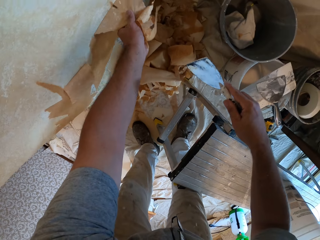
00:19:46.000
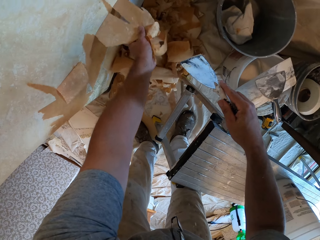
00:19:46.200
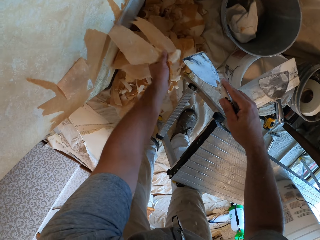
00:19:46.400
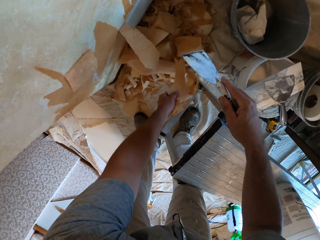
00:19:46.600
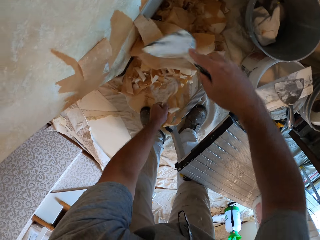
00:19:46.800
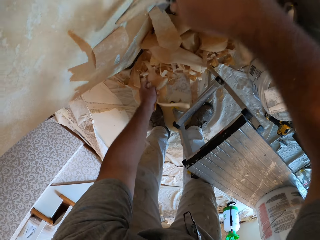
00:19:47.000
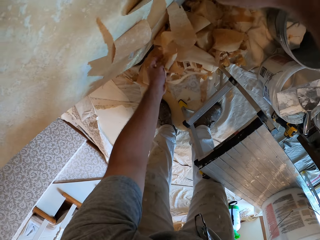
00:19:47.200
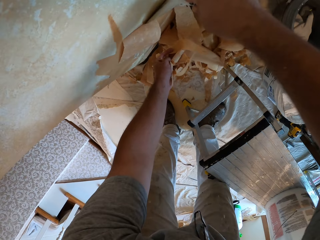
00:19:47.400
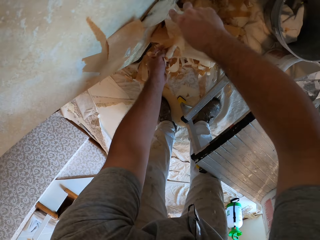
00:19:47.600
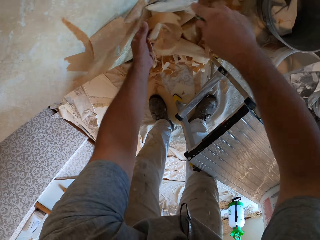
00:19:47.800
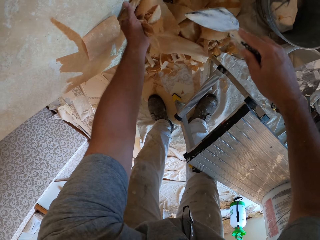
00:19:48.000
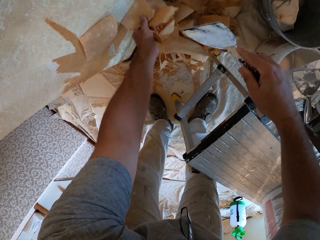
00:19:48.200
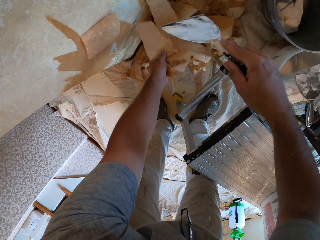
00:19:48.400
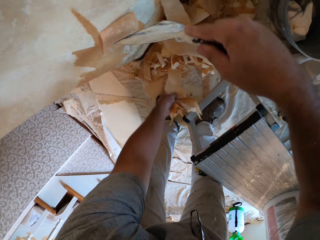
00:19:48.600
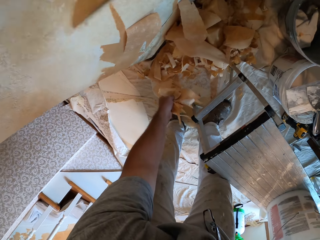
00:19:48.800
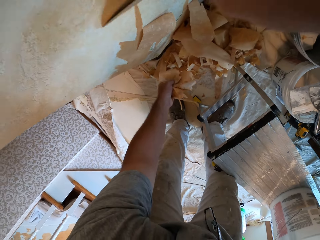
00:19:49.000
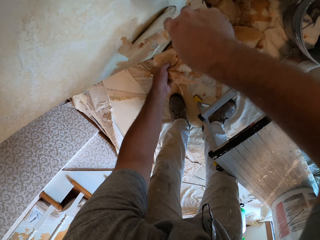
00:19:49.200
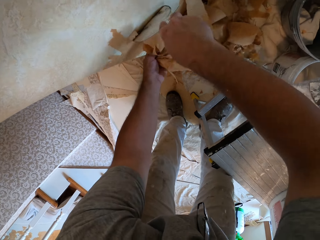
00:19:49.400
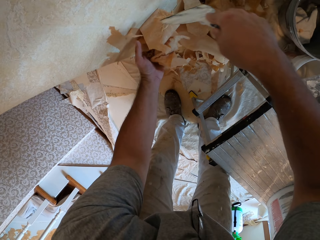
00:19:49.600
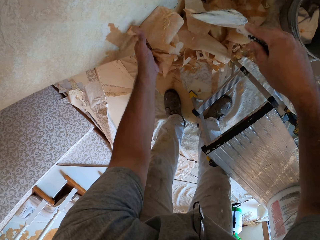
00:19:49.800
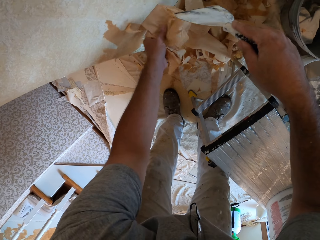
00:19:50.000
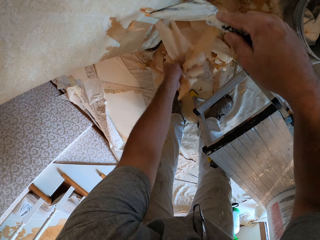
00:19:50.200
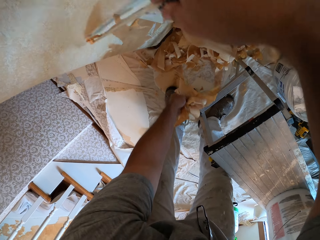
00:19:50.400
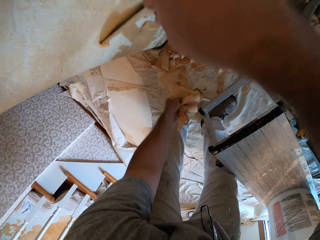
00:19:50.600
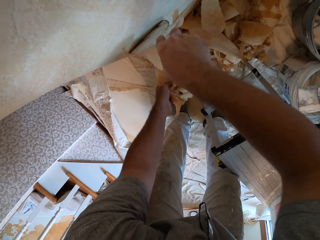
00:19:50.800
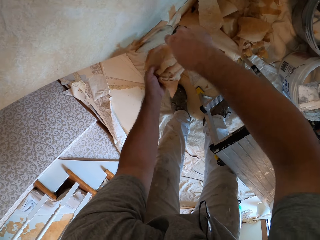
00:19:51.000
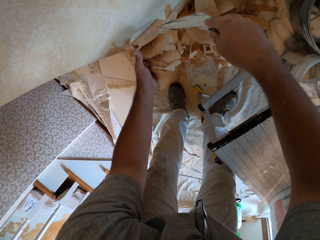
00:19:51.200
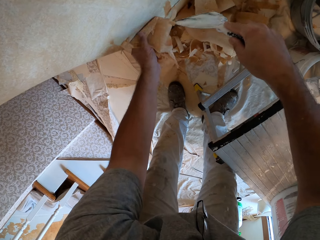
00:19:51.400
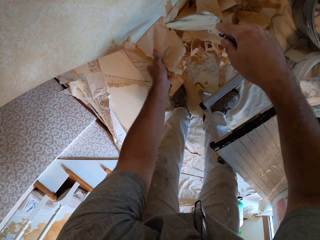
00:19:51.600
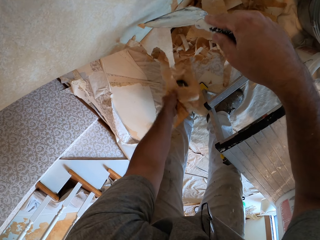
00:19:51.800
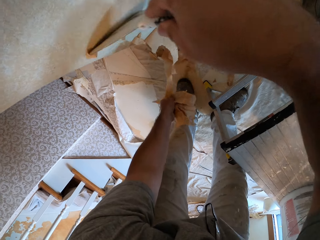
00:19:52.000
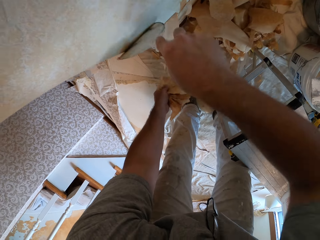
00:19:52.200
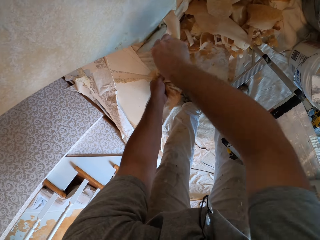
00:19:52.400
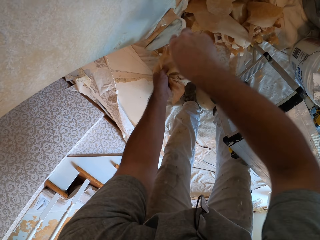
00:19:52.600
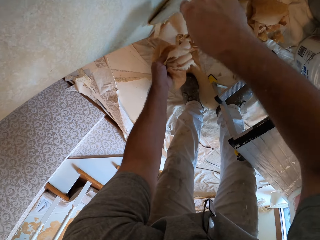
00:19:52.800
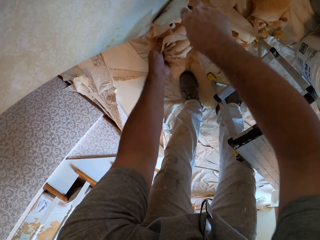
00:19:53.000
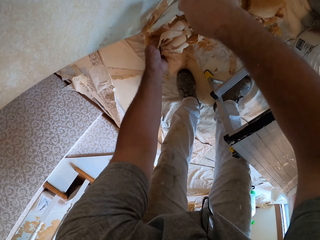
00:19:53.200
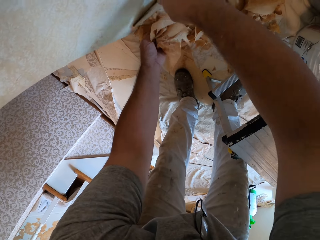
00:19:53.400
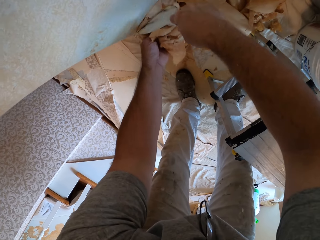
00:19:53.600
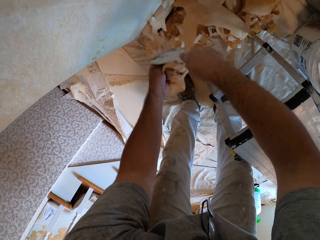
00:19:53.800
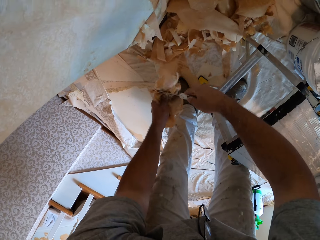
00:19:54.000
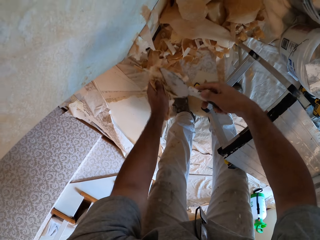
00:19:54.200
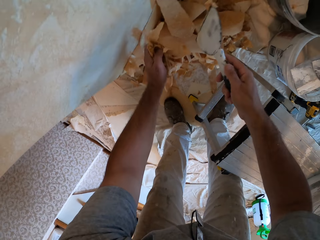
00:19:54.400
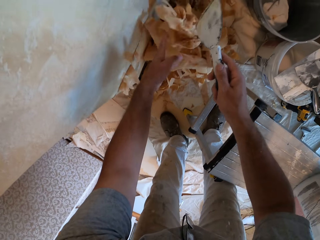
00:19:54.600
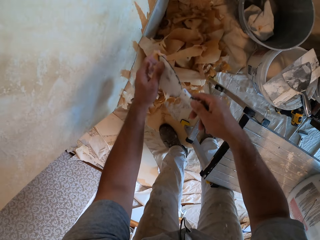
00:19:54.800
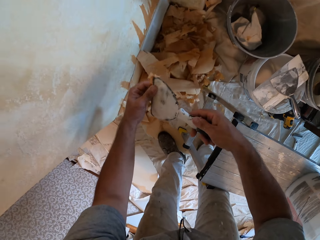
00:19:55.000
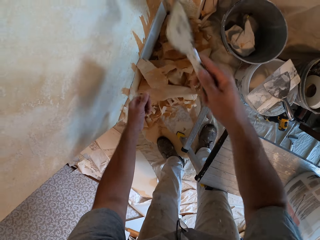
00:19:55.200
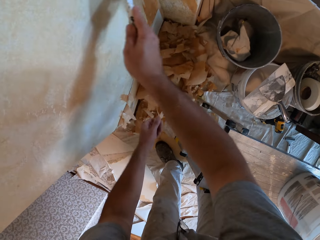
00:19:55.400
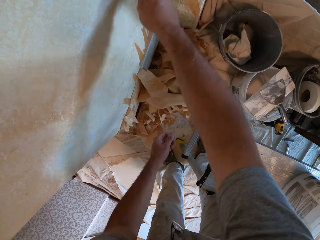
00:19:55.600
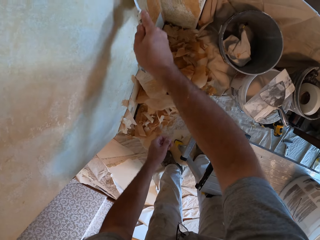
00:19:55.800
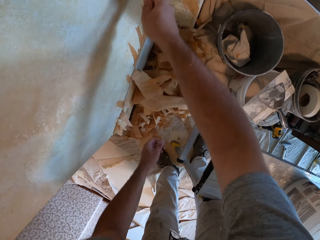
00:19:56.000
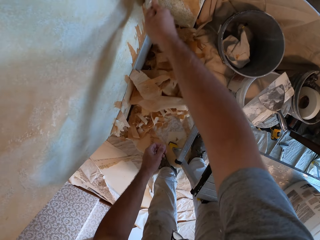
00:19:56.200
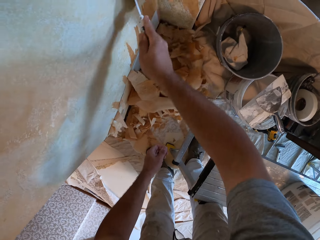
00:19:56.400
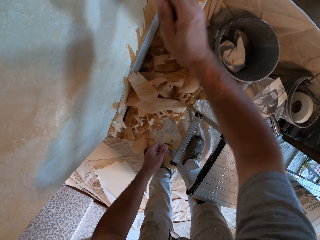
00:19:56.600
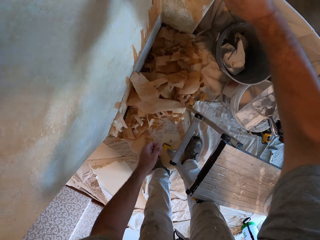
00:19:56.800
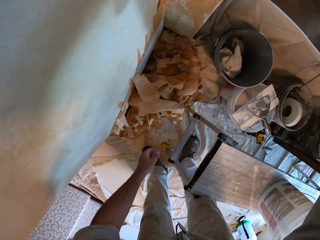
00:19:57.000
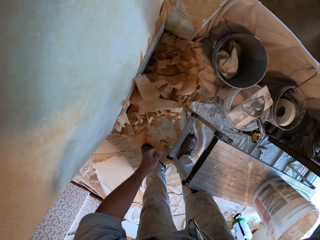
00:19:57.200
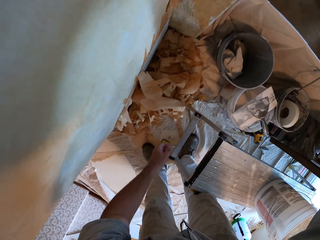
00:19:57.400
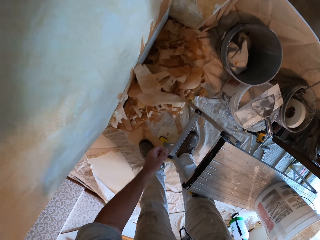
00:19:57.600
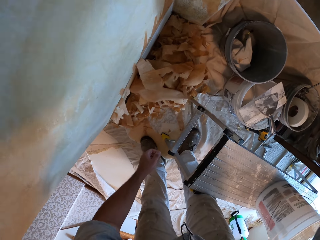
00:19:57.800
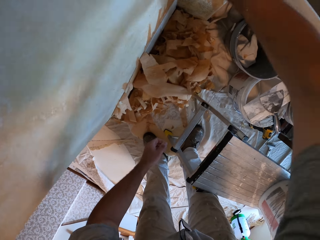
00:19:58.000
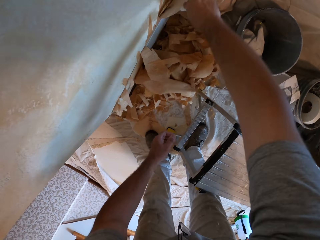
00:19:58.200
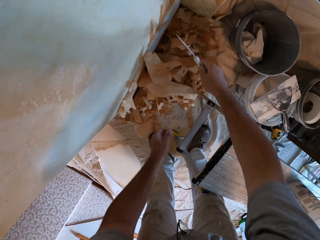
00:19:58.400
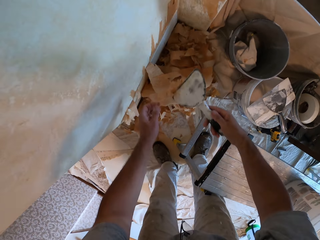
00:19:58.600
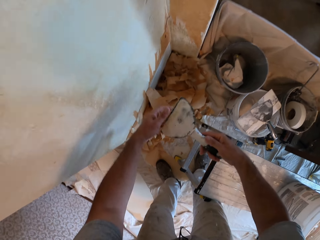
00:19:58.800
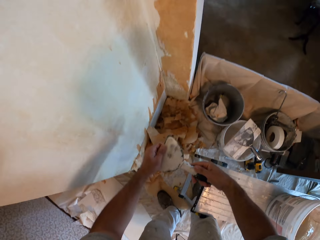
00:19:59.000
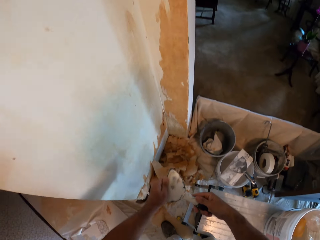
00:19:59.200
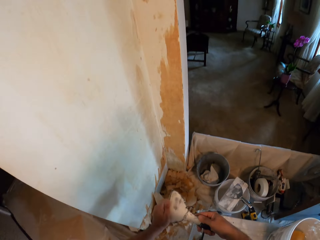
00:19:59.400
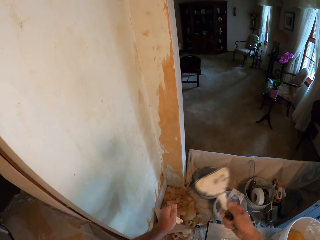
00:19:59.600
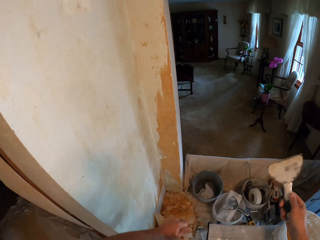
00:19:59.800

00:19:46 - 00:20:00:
The camera wearer pulls the wallpaper with his left hand. He scrapes the wallpaper on the wall with a putty knife. He pulls the wallpaper with his left hand. He scrapes the wallpaper on the wall with the putty knife. He pulls the wallpaper with his left hand. He scrapes the wallpaper on the wall with the putty knife. He pulls the wallpaper with his left hand. He scrapes the wallpaper on the wall with the putty knife. He drops the wallpaper on the floor. He scrapes the wallpaper on the wall with the putty knife.

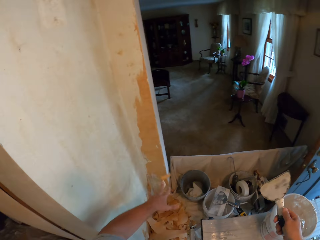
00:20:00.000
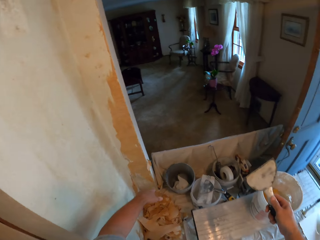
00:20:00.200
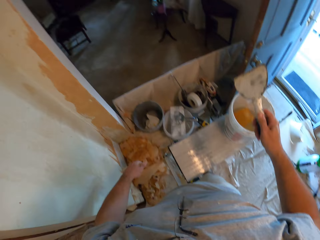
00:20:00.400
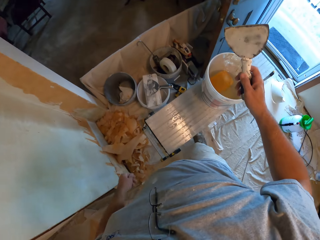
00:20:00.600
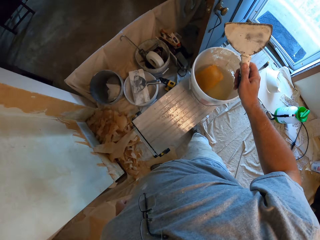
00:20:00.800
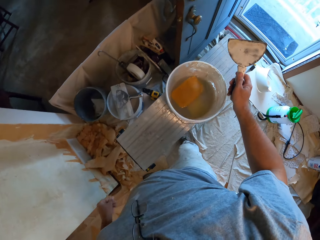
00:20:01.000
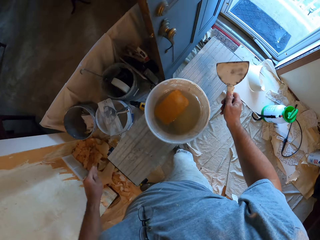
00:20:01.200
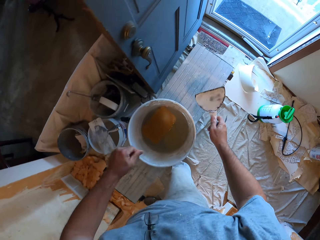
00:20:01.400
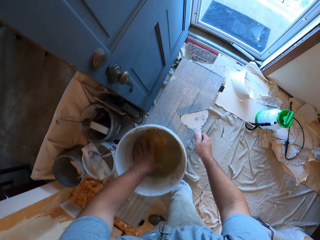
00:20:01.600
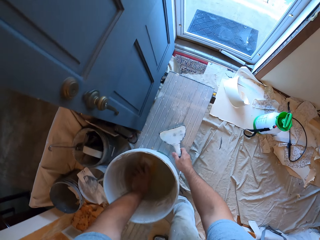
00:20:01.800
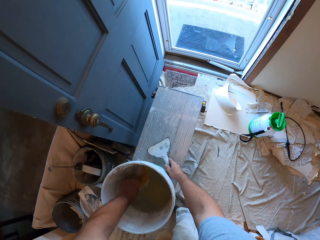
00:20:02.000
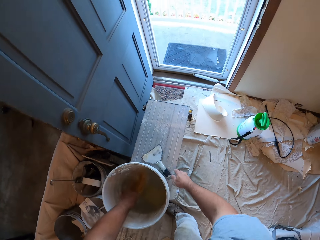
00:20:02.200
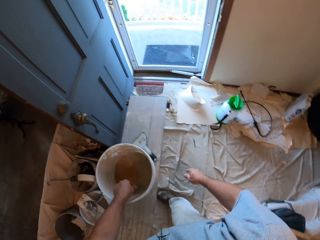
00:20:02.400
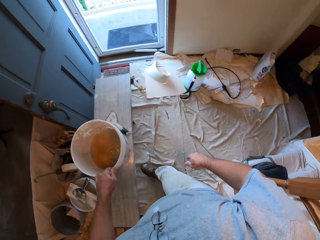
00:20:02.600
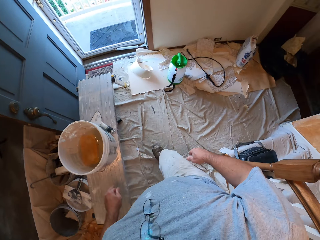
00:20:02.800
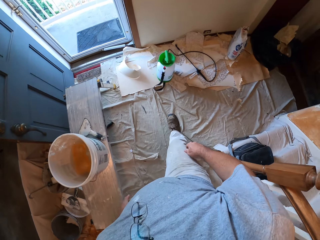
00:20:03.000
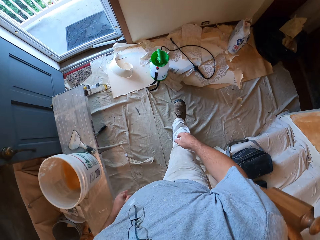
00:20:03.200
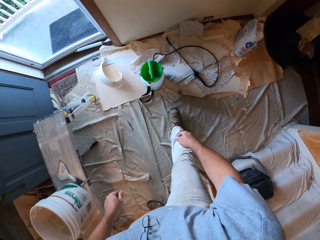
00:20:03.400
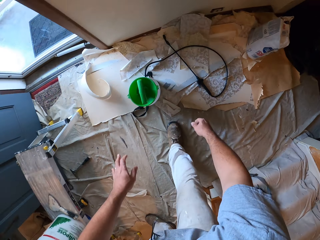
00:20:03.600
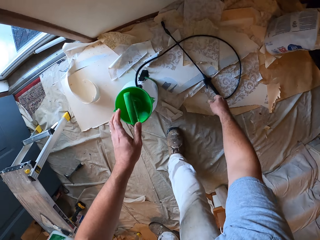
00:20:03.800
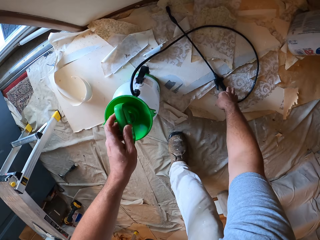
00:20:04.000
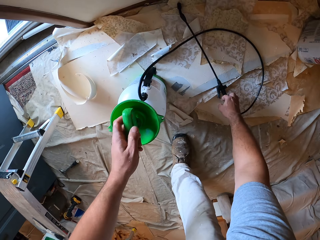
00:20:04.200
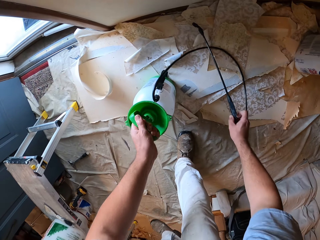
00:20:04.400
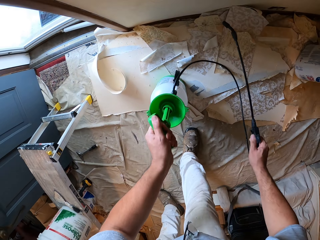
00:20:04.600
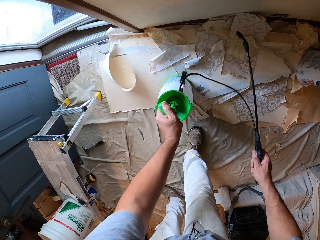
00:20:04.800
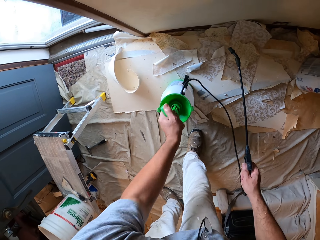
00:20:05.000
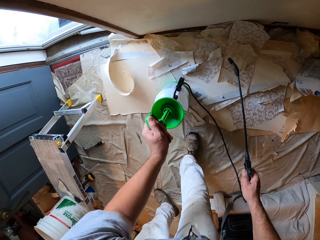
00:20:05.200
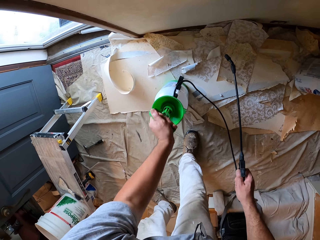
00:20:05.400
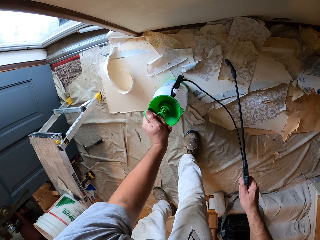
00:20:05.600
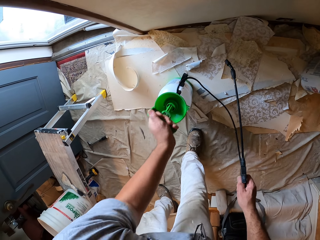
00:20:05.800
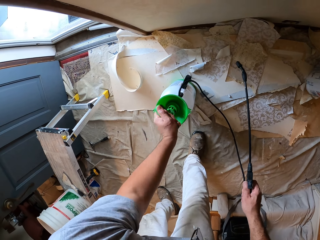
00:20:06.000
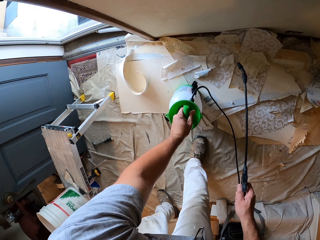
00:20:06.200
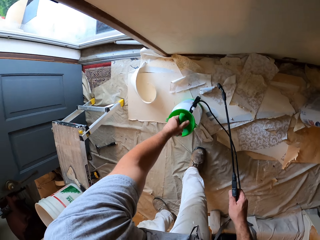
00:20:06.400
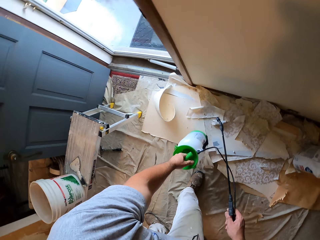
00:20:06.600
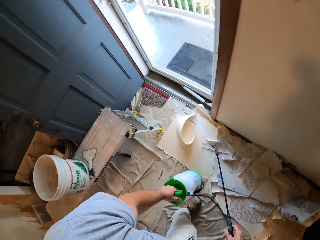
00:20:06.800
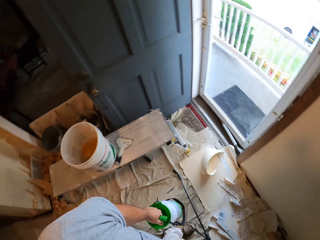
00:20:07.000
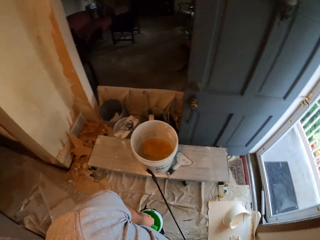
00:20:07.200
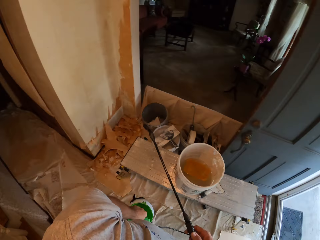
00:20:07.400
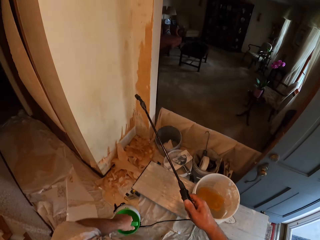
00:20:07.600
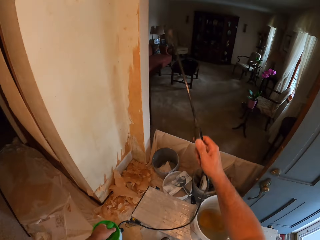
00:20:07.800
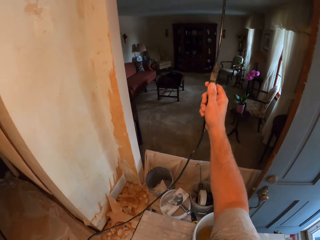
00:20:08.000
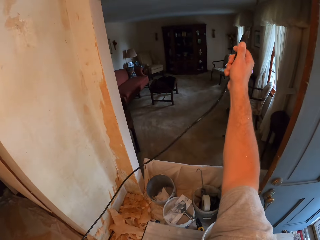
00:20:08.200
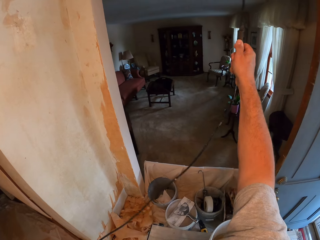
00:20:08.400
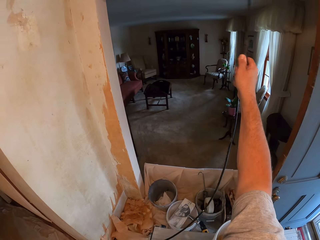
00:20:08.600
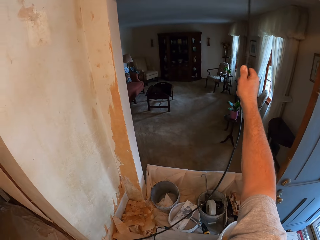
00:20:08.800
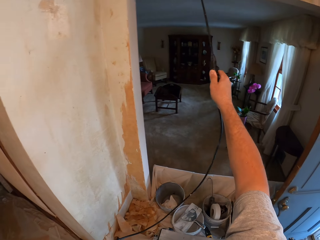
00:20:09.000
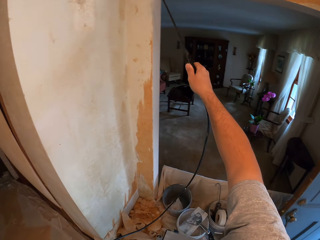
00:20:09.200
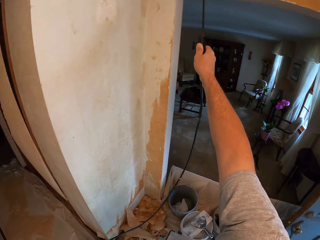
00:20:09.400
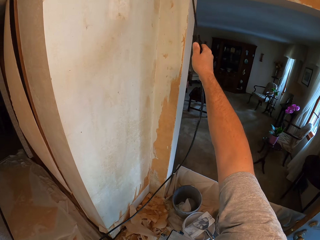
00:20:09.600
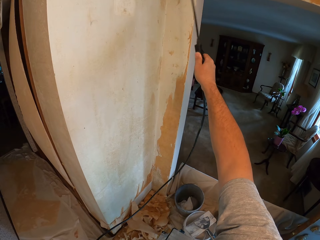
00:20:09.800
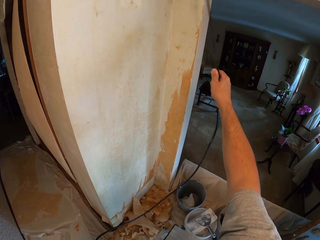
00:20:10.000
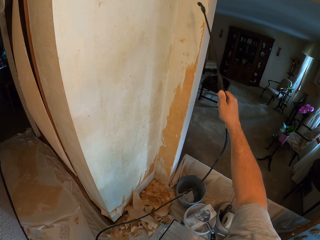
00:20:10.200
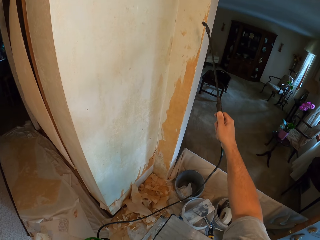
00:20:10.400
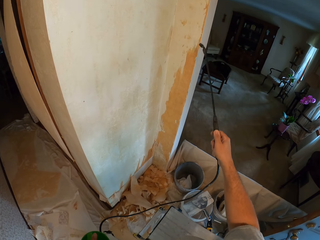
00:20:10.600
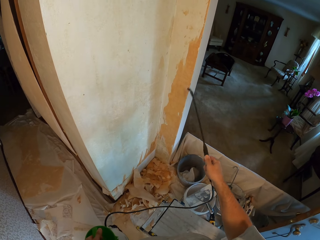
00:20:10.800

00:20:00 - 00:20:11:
The camera wearer rinses his hand in the bucket. He puts the wall scraper on the bench. He walks across the room. He pulls the pressure sprayer handle back and forth. He picks up a spraying machine. He carries the pressure sprayer. He sprays the wall with the spraying machine.
